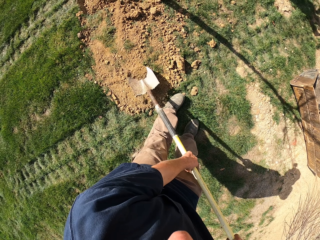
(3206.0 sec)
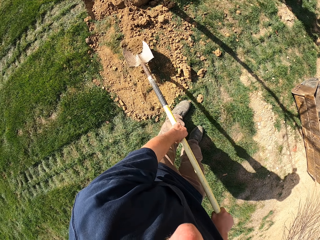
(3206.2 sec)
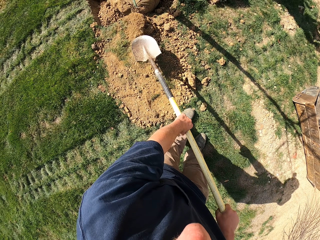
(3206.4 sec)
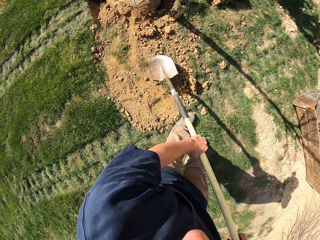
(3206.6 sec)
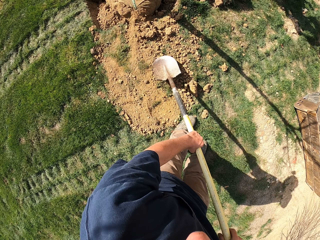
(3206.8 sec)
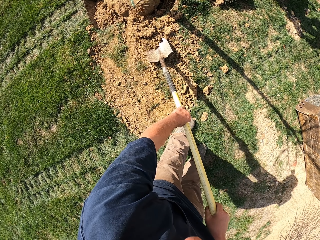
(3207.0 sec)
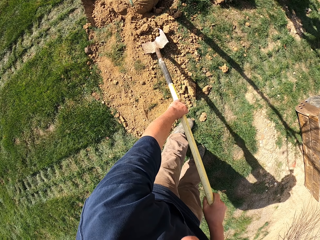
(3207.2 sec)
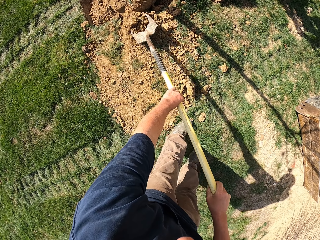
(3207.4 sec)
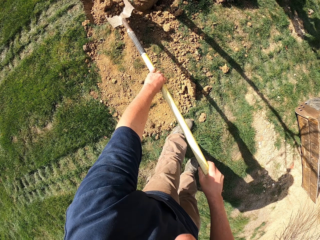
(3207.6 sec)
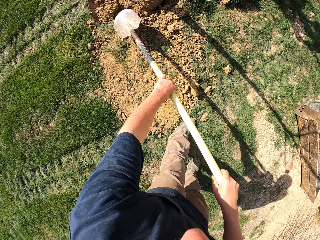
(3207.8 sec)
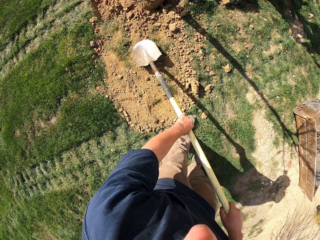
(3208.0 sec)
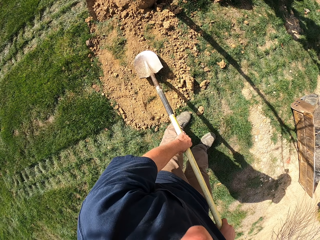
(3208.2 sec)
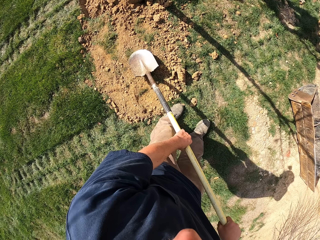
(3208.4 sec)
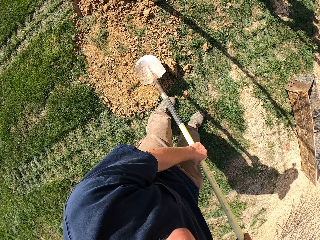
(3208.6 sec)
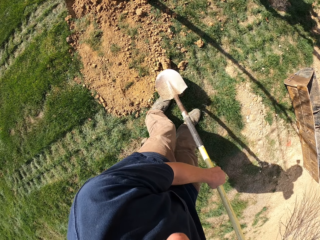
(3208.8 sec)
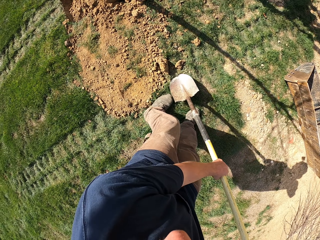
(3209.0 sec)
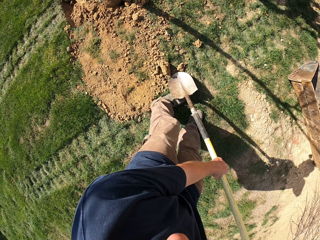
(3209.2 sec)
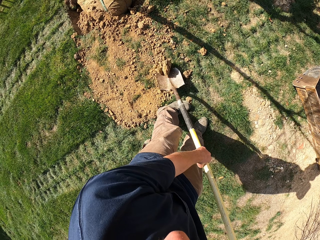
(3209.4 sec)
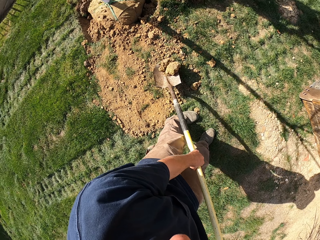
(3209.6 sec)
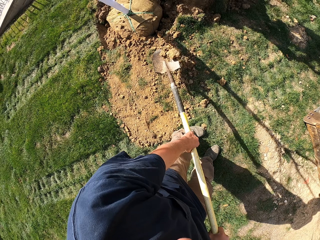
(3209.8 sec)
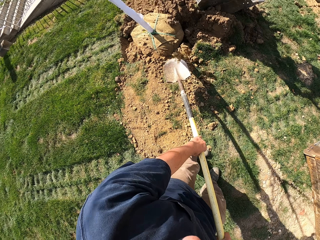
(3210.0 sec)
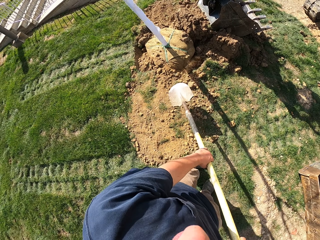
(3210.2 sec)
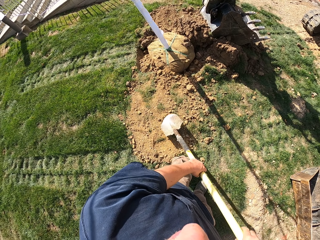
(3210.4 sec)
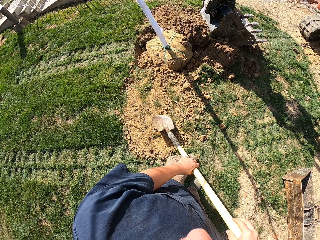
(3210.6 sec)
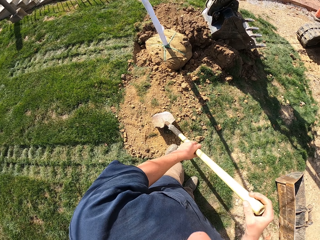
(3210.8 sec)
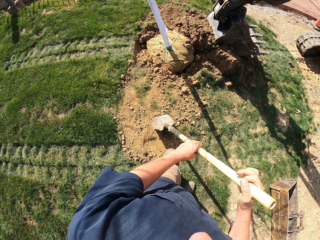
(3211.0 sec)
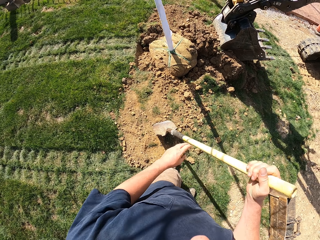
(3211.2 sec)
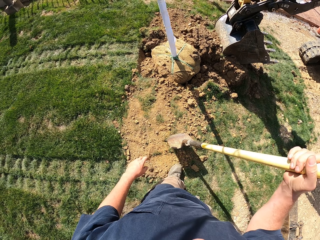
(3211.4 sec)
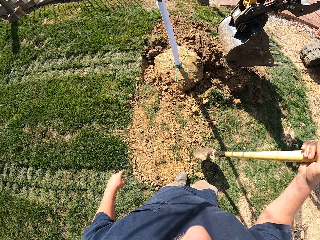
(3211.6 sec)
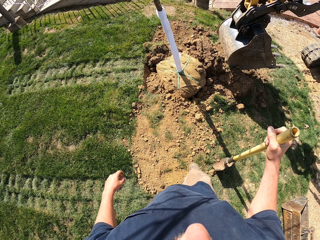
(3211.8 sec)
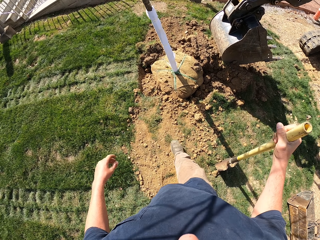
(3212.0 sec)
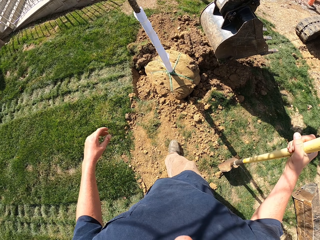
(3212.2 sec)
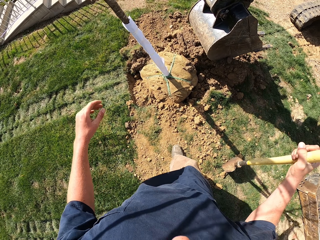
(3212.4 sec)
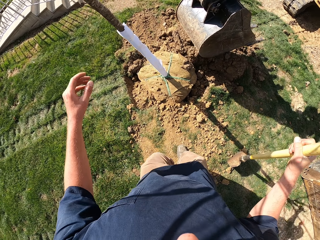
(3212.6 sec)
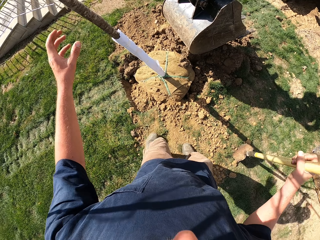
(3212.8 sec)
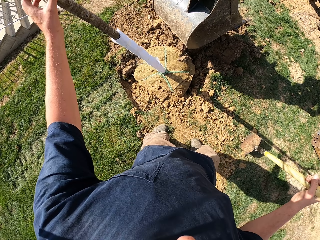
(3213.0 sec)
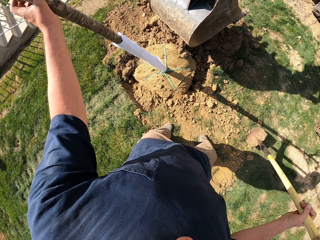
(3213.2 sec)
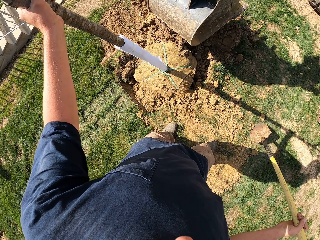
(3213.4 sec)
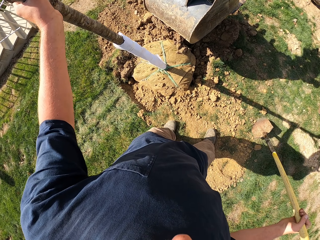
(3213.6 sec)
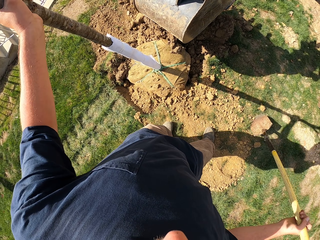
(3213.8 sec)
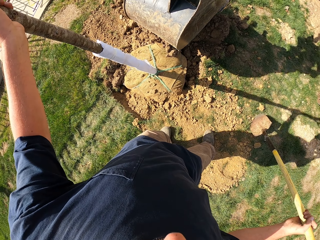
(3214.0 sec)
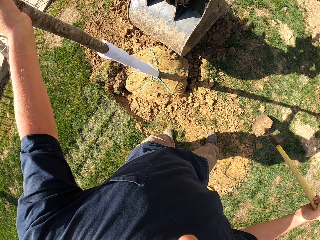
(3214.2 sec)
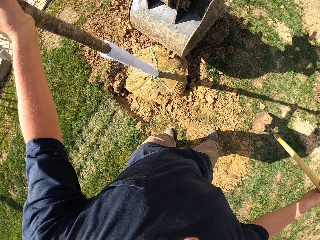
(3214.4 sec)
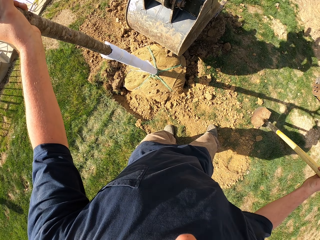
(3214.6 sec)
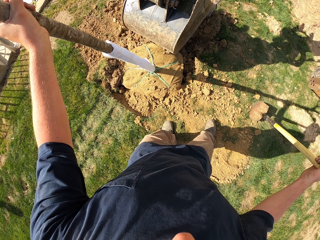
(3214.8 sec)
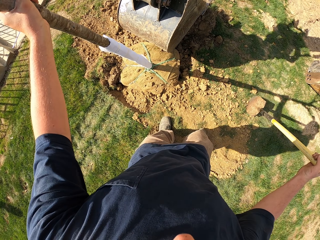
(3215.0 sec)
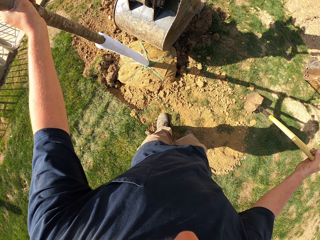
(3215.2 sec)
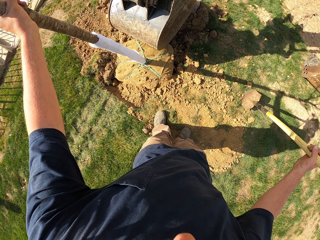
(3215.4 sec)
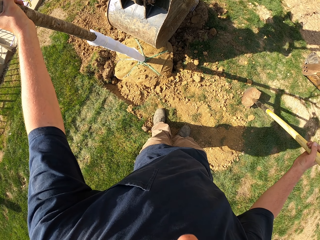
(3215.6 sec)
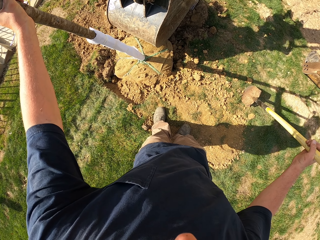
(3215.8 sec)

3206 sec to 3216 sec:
The camera wearer pours soil from the shovel. They scoop the soil with the shovel and pour the soil from the shovel. They move the shovel, scoop the soil with the shovel, and pour the soil from the shovel. They look around. They lift the shovel and walk around. They hold the tree pole or stick. They shake the stick.

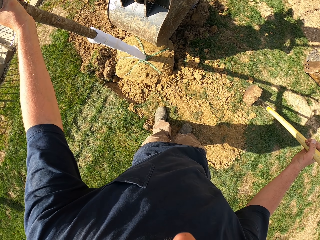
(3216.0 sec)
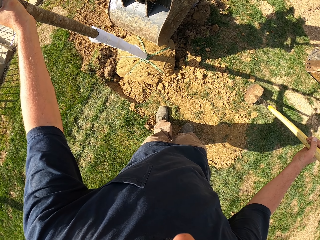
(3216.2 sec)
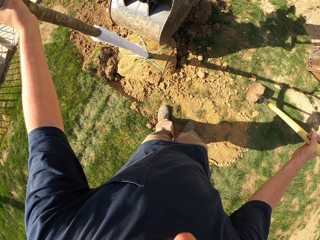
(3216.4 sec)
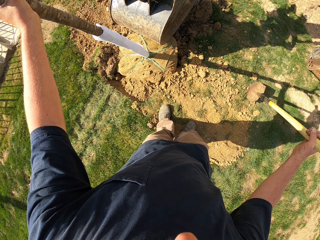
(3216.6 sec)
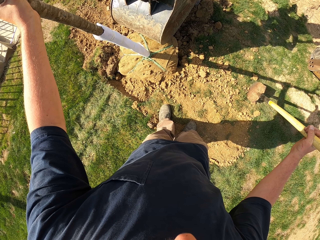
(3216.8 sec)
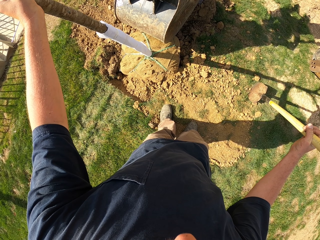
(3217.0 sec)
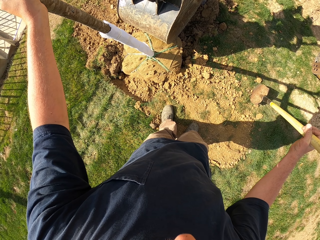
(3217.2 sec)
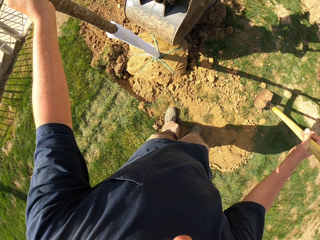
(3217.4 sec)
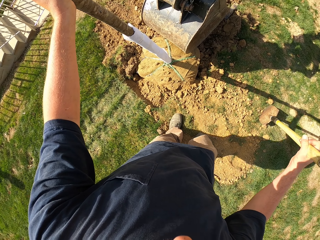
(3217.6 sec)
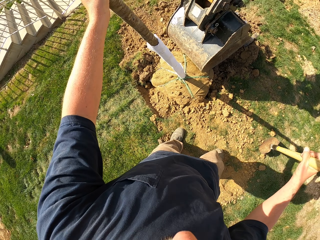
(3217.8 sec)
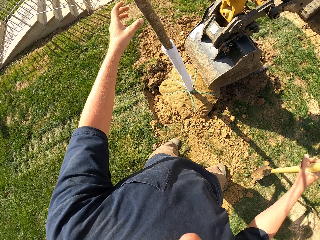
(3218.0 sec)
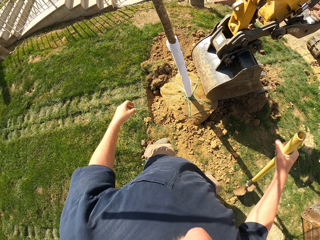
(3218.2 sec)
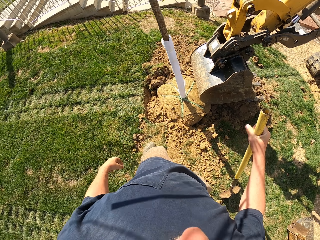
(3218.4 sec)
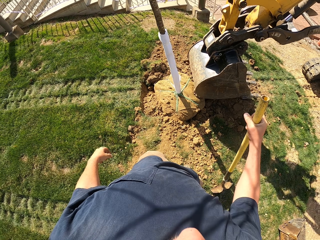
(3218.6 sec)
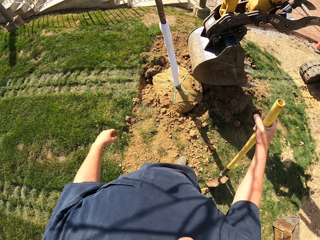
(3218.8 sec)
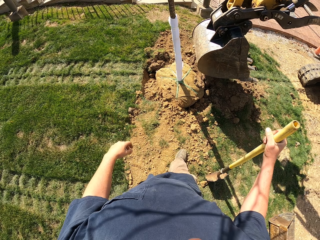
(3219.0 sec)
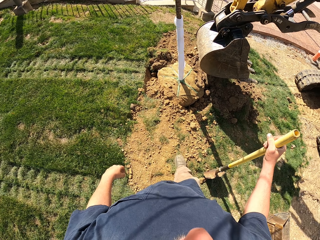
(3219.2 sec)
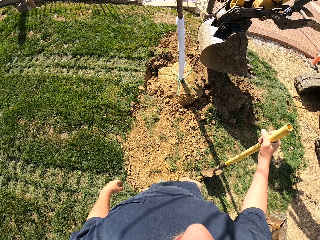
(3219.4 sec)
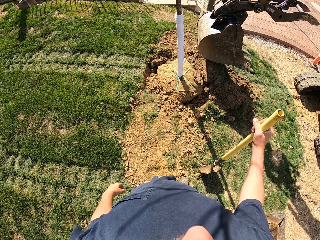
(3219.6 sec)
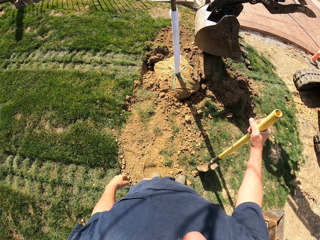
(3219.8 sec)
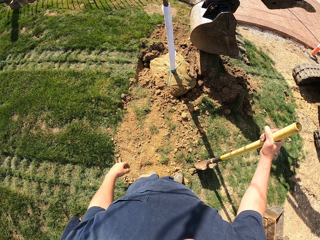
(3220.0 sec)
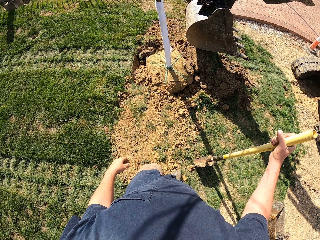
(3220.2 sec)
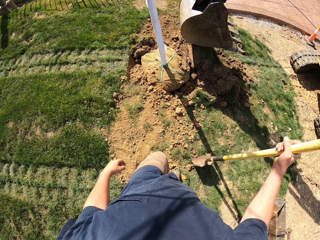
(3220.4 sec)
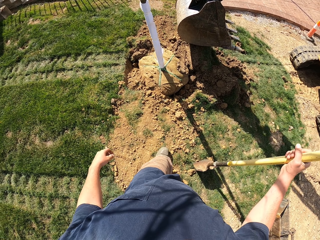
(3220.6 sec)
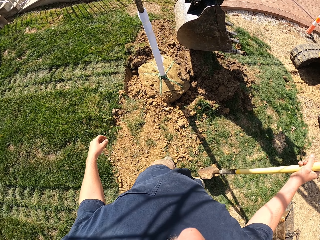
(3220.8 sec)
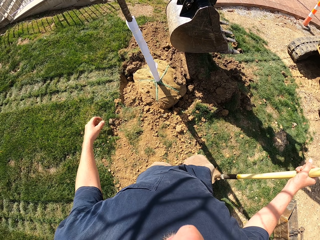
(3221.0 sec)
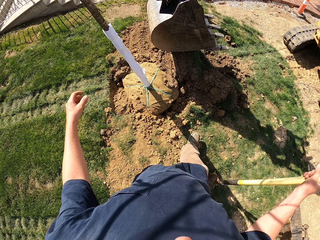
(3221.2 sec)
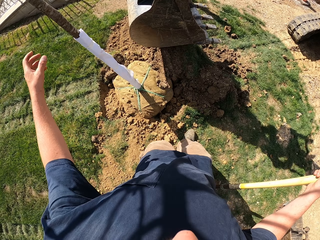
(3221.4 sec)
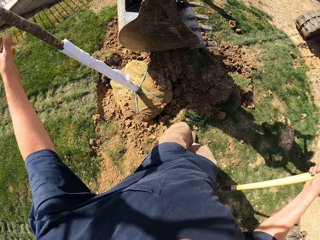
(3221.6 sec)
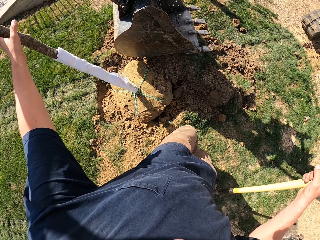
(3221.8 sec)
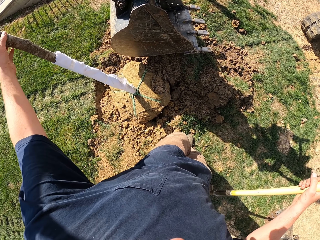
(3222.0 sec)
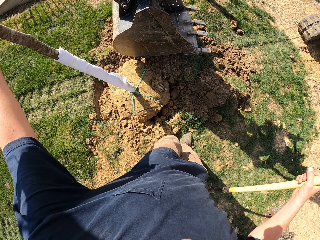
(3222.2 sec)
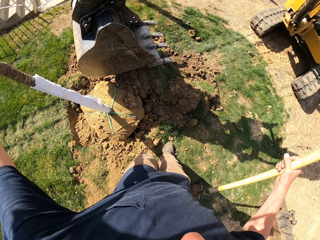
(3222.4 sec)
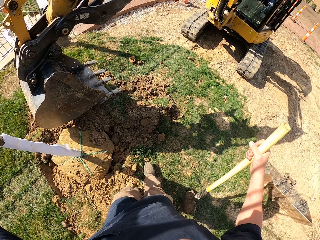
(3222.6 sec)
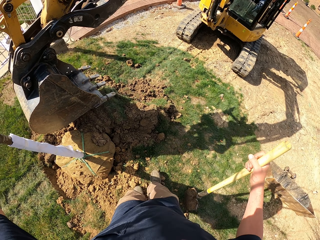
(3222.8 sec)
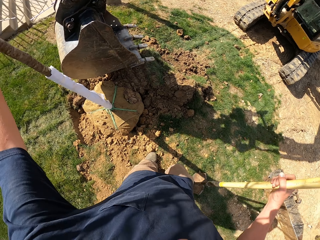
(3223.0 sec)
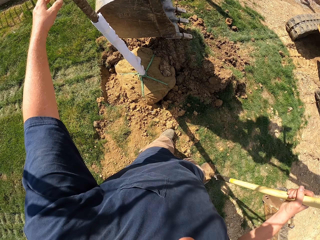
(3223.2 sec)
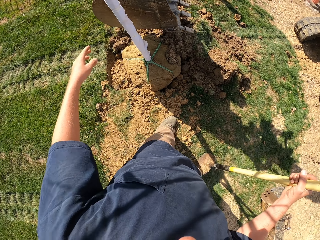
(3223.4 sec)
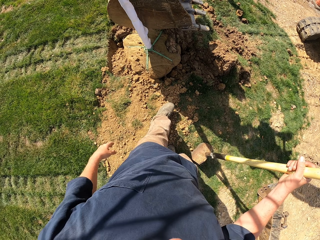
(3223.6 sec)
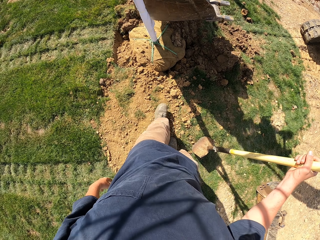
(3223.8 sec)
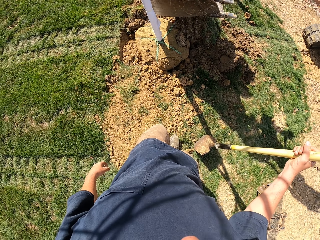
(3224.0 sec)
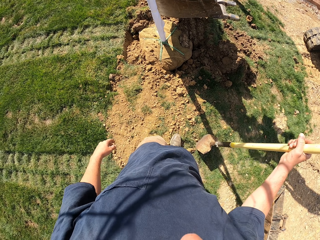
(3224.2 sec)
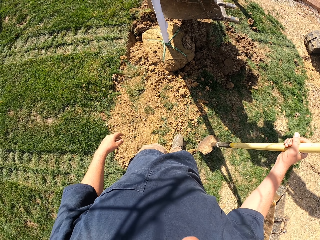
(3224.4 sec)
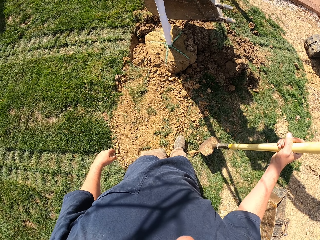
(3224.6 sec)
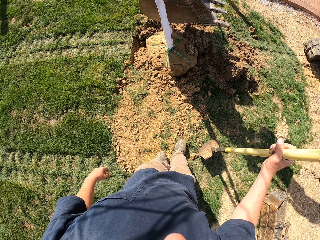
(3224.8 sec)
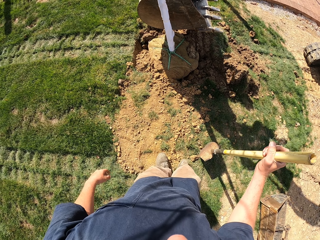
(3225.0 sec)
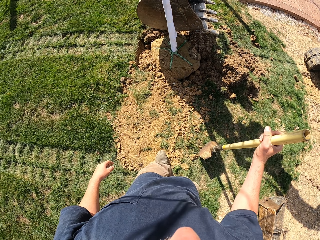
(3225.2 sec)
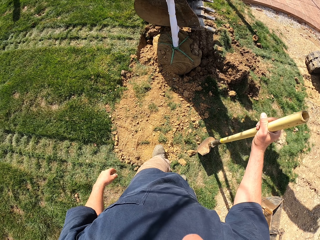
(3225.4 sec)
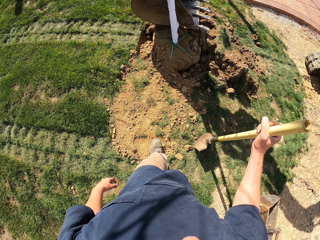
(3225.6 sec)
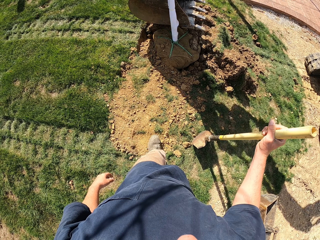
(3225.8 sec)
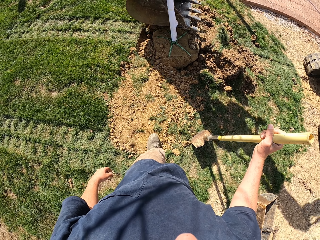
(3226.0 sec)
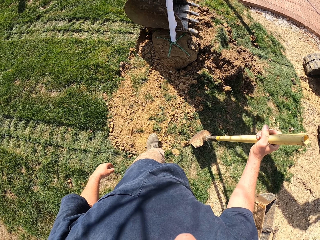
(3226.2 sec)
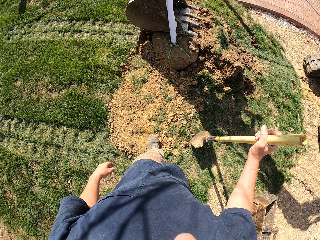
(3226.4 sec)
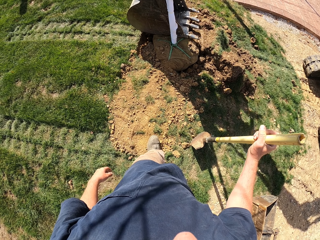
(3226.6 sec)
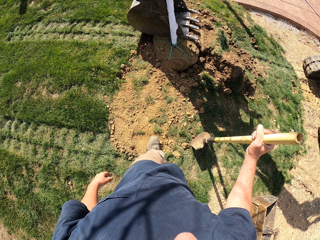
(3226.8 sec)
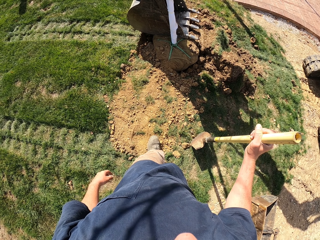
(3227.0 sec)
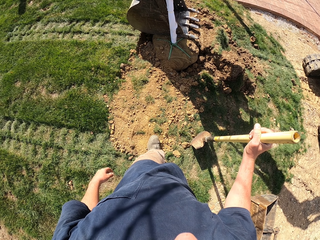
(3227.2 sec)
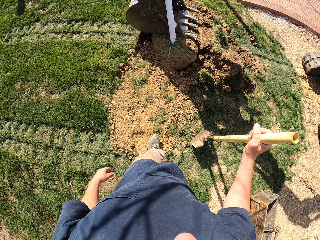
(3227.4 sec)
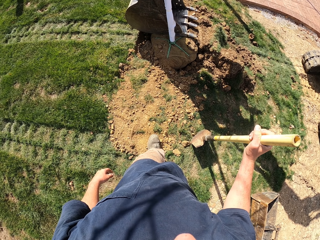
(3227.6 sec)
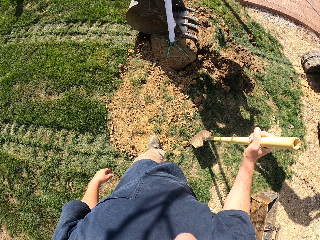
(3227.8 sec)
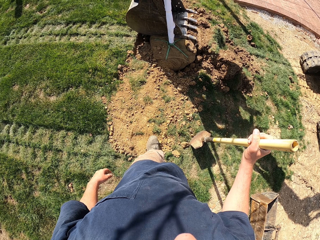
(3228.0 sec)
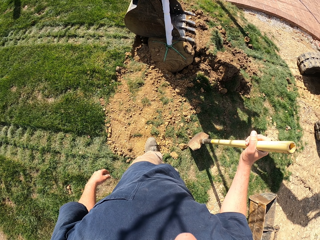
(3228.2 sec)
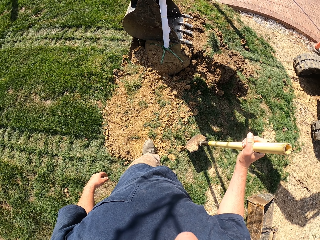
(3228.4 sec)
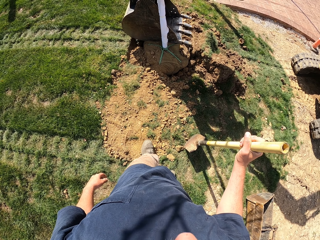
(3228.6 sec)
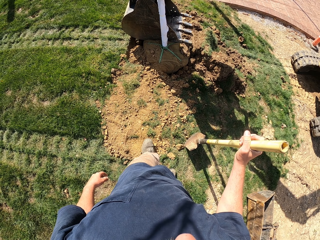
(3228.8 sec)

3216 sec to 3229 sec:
The camera wearer looks around. They let go of the stick and make a step. They look around, lift the left hand, hold the stick, look around, and step back.
